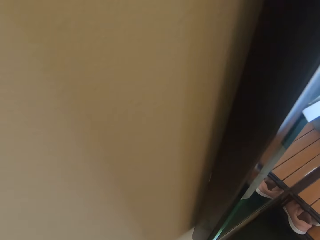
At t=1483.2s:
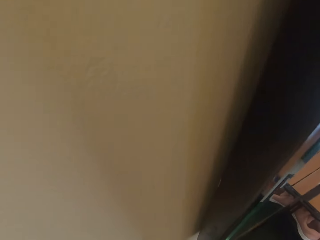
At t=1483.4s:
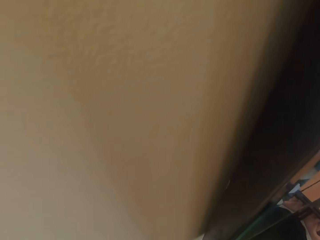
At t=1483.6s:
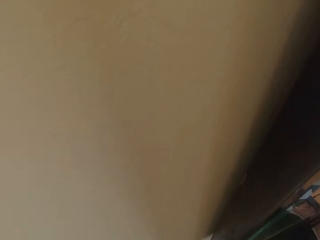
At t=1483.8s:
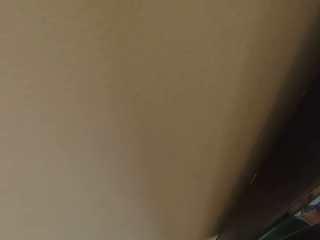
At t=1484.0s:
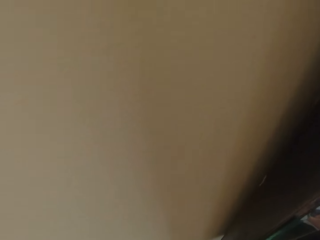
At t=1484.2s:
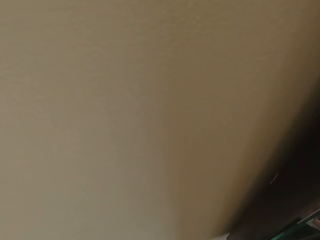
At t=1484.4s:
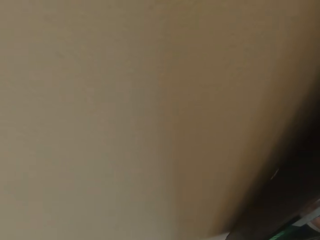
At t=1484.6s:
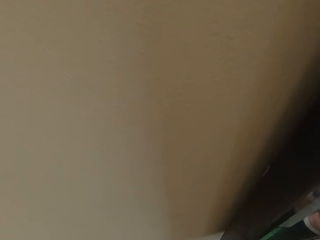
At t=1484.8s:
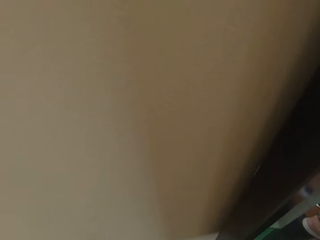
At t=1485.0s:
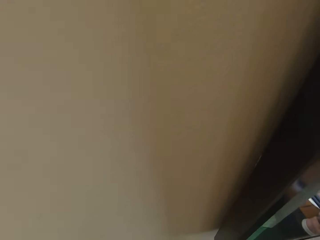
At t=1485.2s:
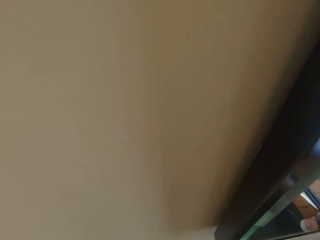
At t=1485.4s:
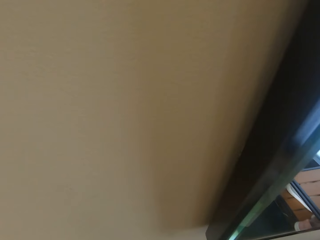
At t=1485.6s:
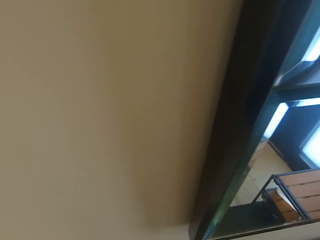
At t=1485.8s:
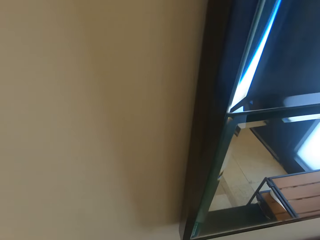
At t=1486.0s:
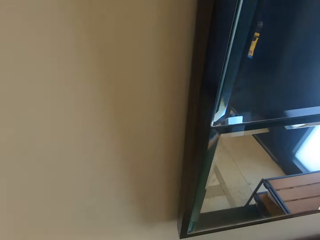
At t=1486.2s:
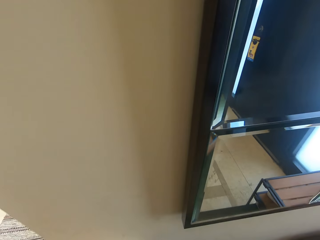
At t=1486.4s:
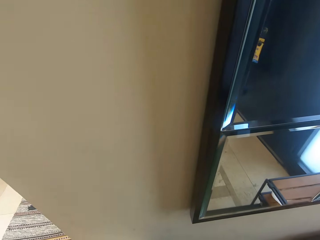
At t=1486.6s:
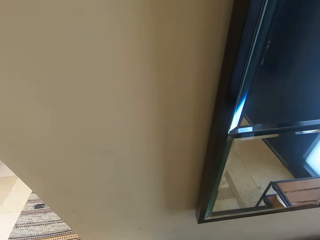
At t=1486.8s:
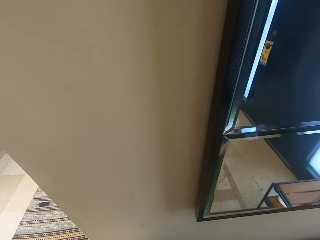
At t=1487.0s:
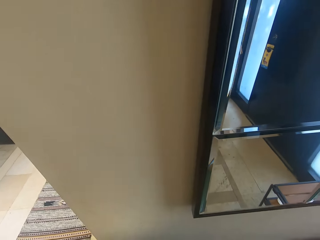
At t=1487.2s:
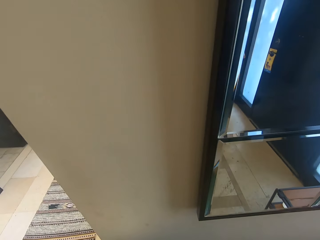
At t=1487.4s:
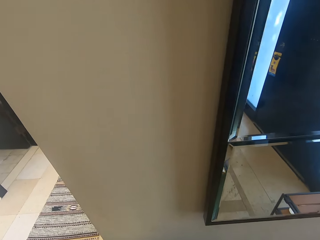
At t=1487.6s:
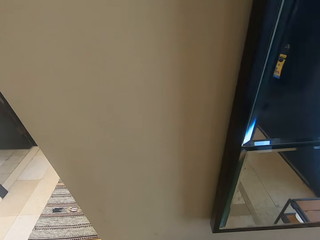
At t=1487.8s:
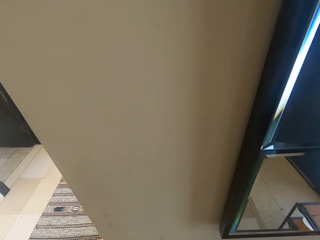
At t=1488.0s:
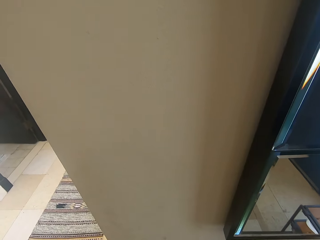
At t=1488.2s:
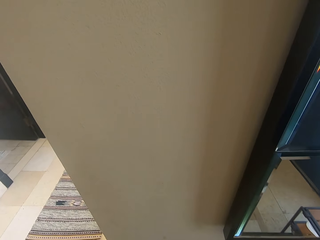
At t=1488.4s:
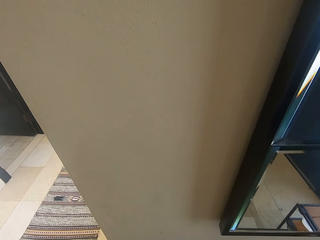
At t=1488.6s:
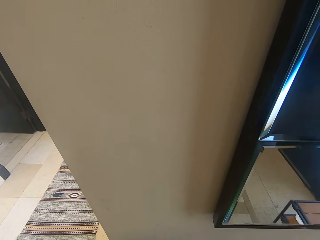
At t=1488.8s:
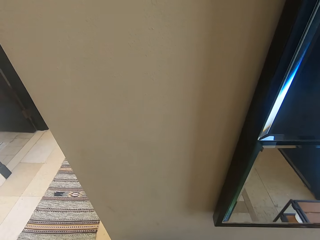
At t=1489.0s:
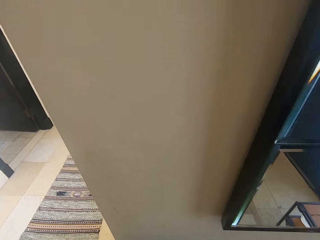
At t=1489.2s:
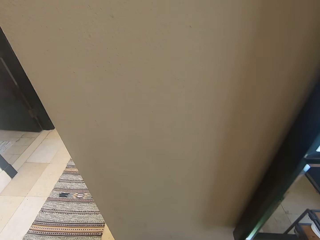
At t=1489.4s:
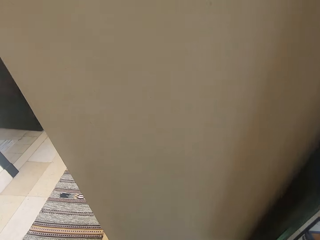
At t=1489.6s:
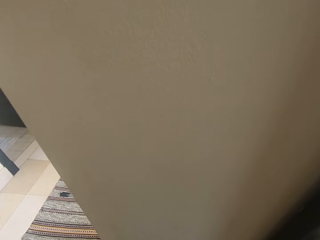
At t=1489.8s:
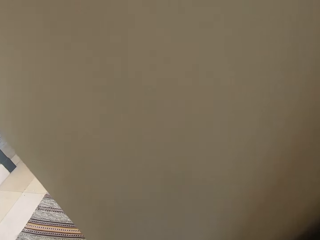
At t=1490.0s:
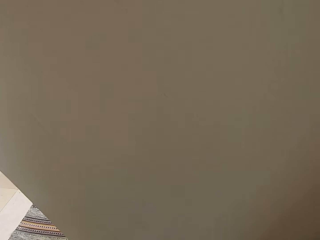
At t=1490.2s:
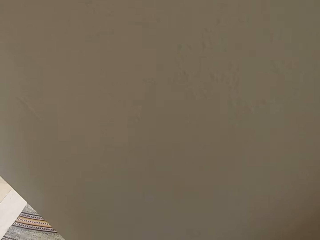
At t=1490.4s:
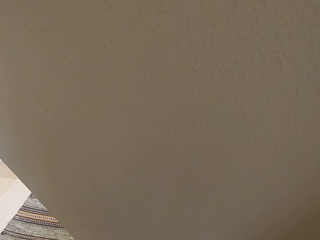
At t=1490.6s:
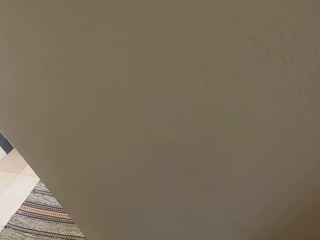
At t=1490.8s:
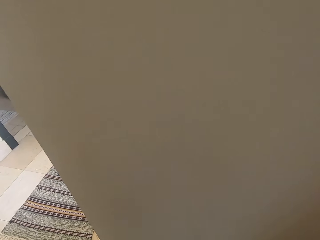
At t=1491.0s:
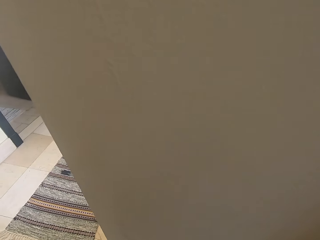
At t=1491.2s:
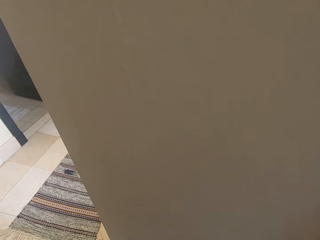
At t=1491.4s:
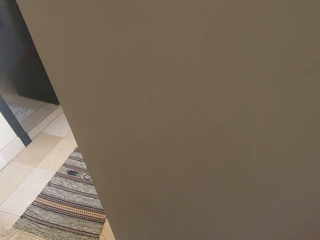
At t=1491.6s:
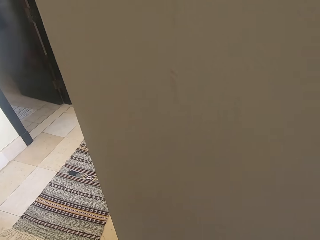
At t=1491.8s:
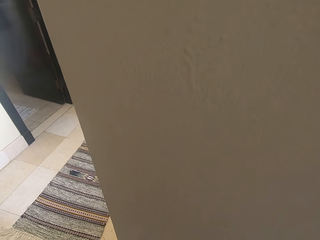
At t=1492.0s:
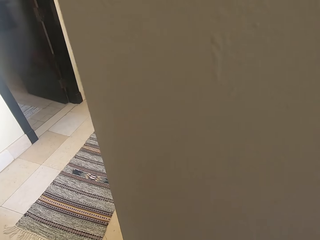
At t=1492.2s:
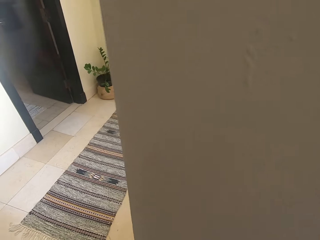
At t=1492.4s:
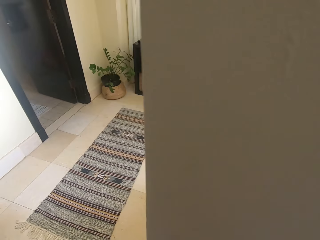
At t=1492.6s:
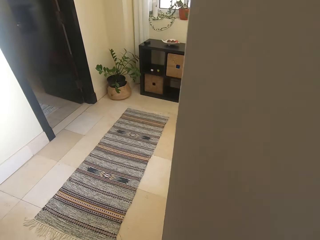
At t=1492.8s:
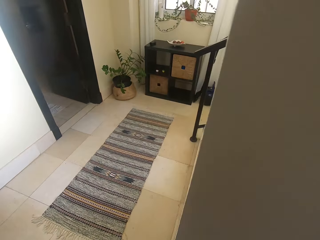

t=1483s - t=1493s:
The camera wearer converses with a child. They look around.

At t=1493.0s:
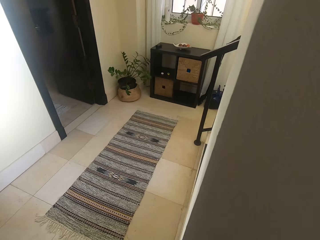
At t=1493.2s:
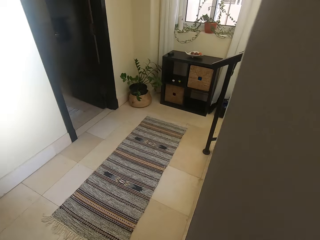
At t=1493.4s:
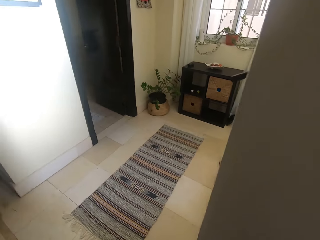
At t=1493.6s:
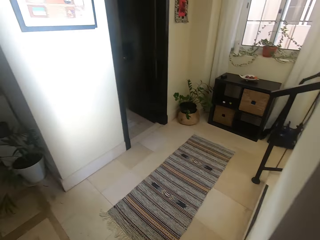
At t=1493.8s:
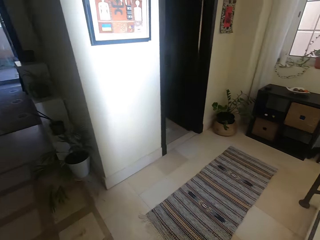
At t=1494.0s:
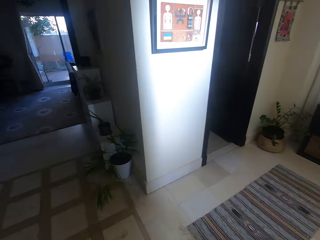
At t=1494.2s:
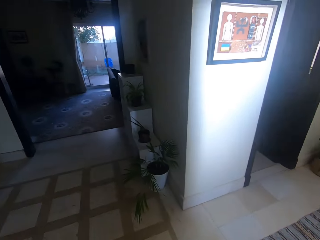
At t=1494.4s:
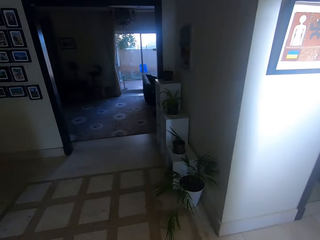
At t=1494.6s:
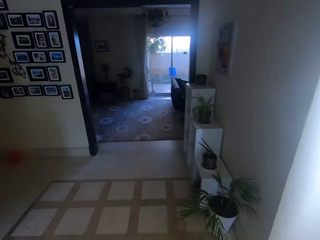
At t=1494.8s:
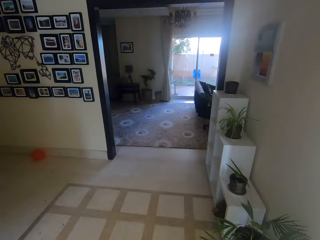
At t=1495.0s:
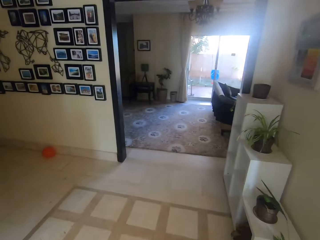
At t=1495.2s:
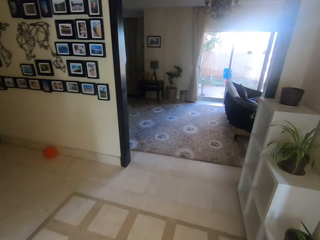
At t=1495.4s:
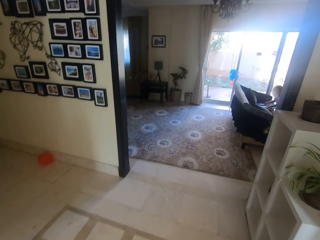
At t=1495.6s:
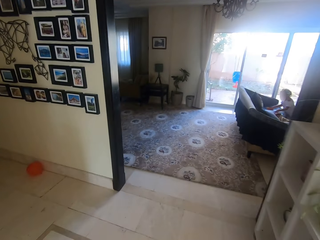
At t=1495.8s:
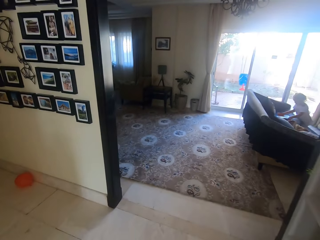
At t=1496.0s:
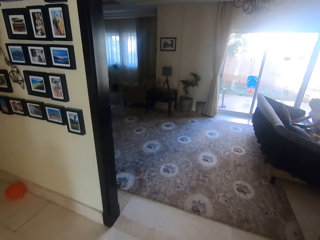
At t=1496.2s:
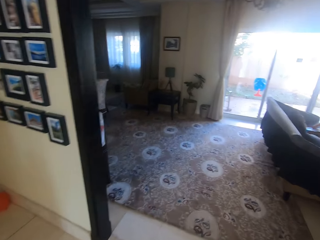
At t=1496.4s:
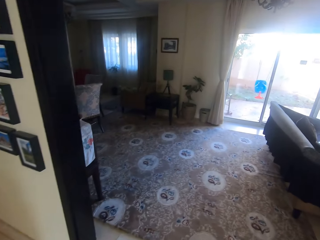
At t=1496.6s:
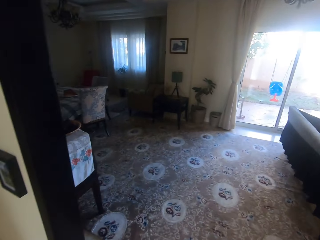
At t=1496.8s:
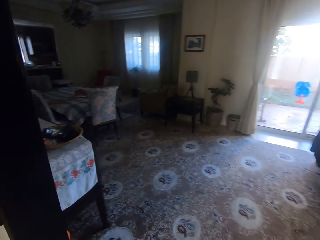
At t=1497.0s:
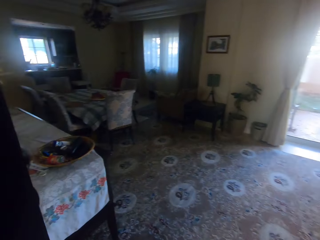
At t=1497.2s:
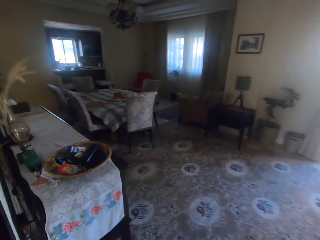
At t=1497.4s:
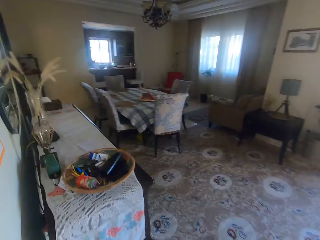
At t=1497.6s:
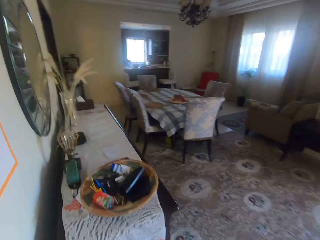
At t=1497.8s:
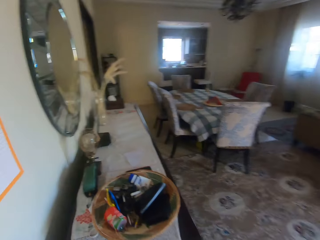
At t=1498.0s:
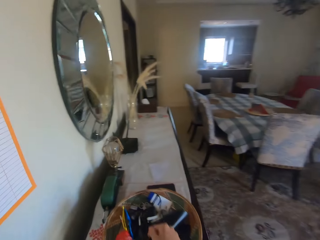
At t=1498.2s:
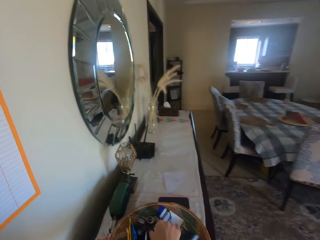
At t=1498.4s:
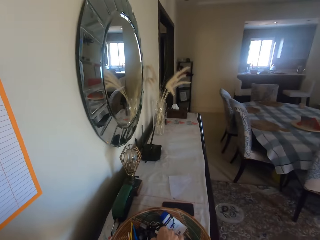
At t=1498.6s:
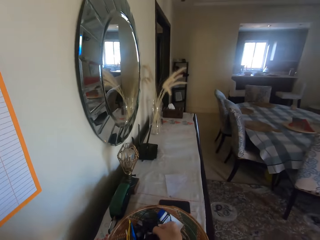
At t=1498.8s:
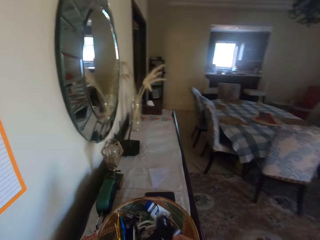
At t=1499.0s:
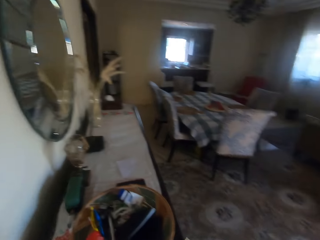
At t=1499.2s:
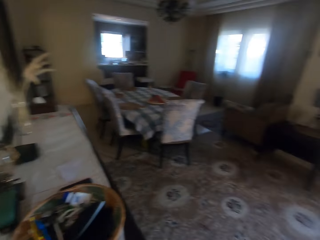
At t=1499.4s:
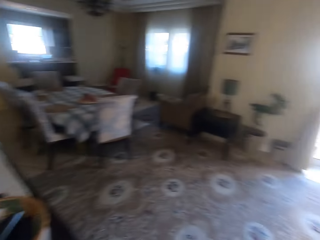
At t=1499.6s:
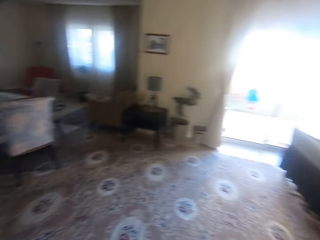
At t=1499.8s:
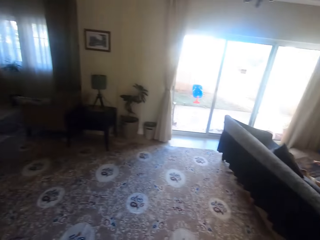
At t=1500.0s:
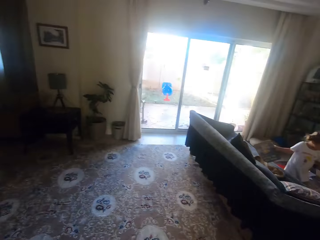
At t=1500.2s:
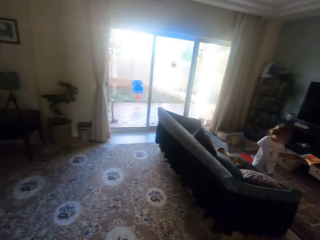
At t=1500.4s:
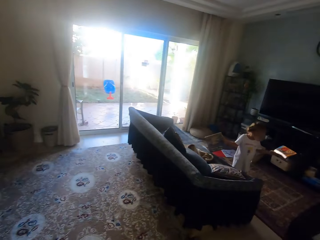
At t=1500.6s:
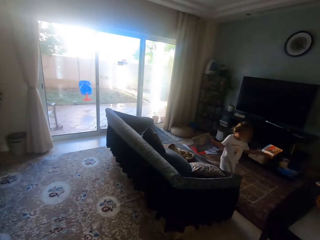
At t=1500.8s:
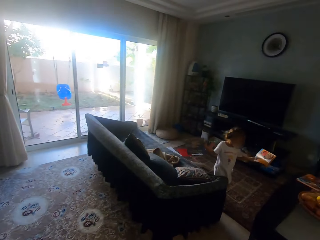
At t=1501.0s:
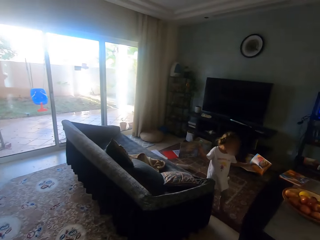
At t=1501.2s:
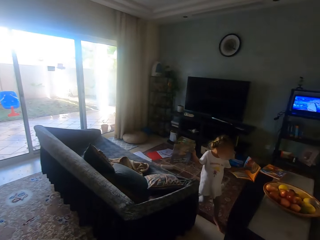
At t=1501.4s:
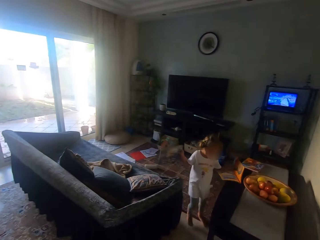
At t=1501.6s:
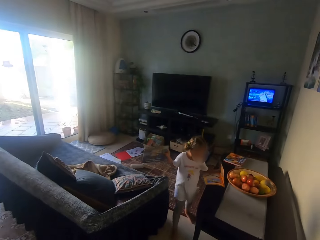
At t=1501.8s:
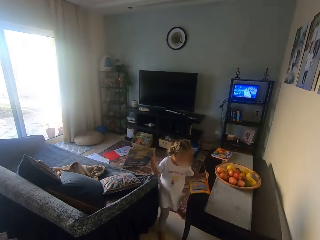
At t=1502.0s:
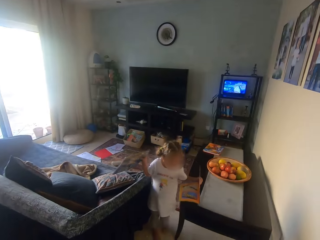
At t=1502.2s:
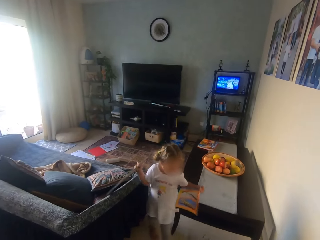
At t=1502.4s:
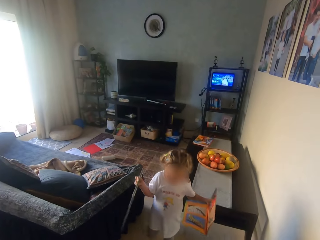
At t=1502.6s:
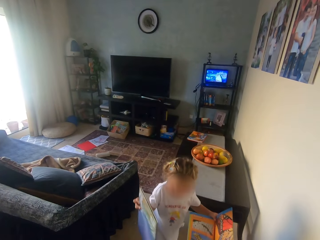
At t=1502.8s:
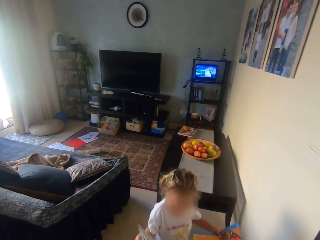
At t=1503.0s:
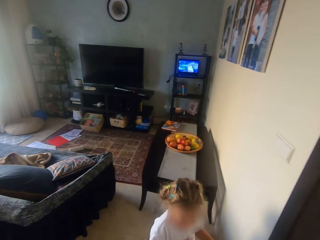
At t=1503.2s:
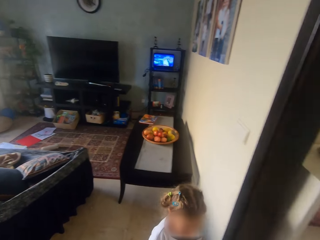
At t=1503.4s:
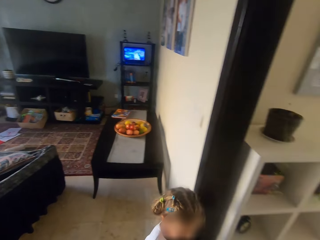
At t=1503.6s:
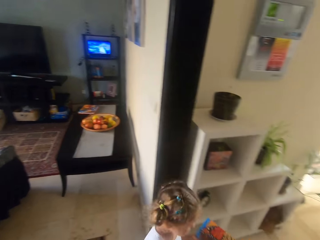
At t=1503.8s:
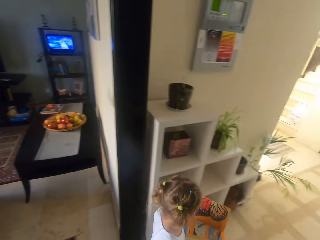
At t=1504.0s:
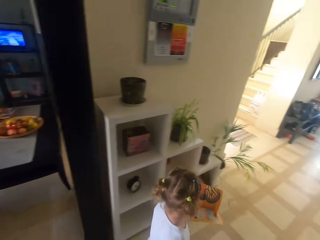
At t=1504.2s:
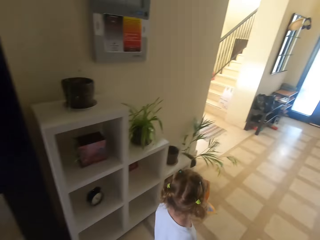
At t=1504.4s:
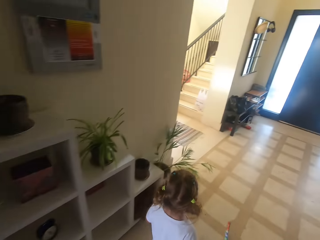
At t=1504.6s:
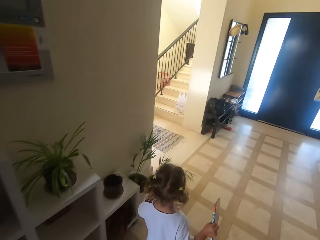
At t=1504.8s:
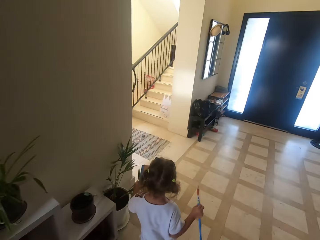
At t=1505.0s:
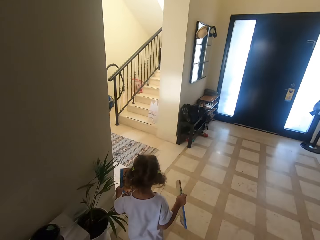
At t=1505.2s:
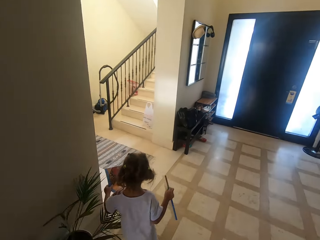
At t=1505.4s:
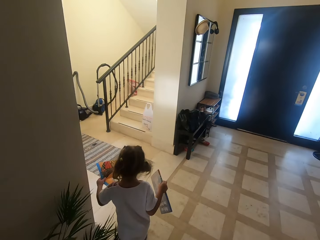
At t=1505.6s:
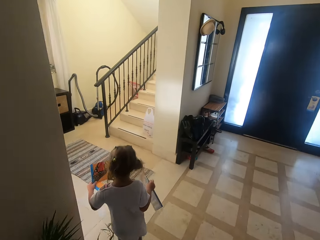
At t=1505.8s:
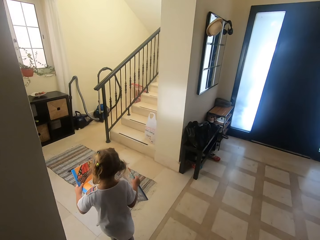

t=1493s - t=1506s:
The camera wearer walks around the house. They take something. They walk around the house.
